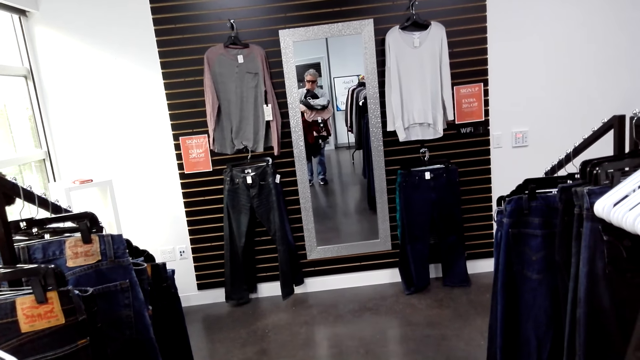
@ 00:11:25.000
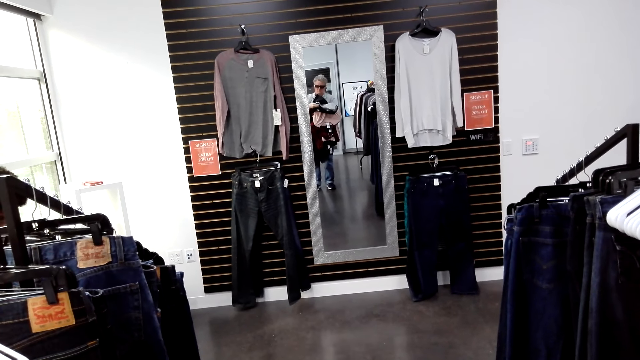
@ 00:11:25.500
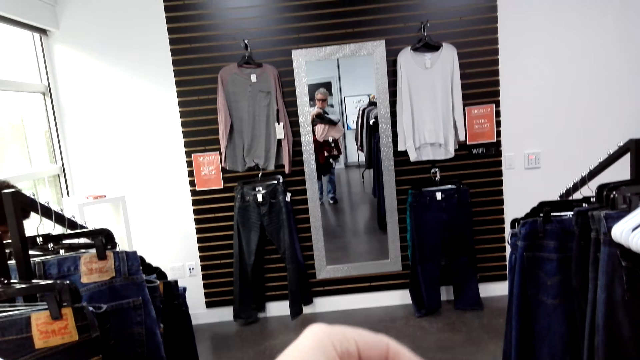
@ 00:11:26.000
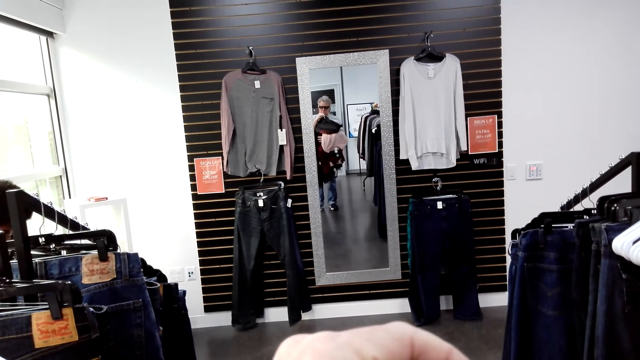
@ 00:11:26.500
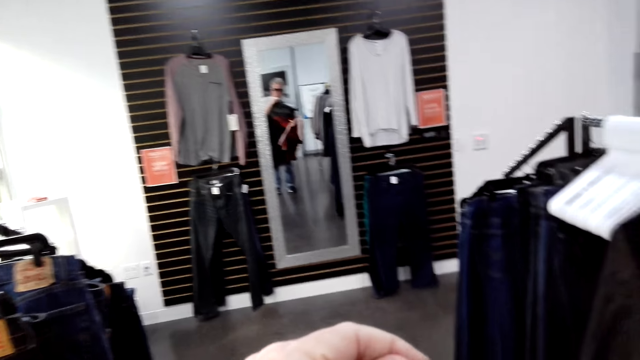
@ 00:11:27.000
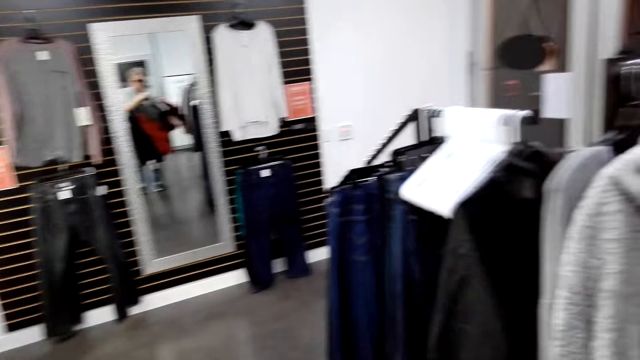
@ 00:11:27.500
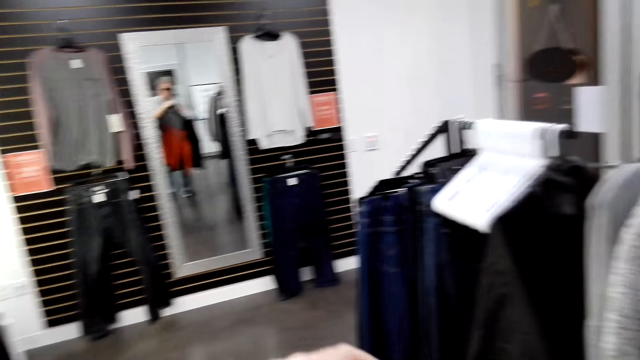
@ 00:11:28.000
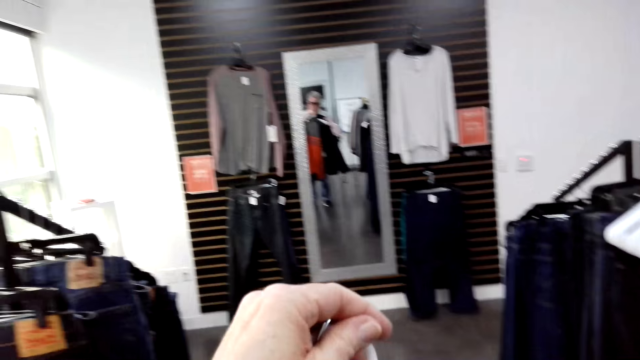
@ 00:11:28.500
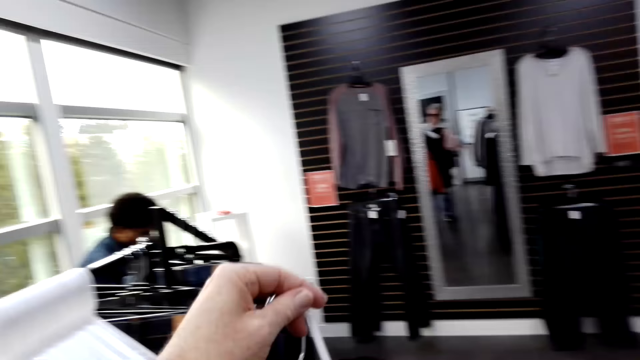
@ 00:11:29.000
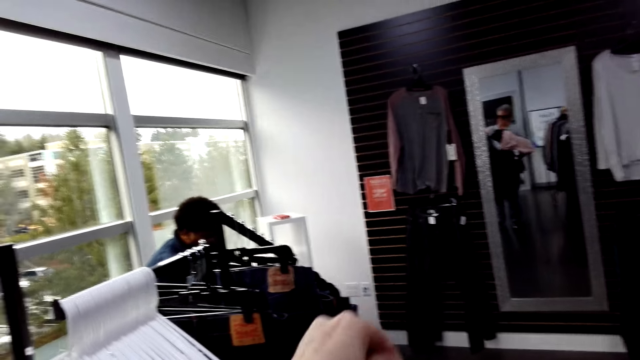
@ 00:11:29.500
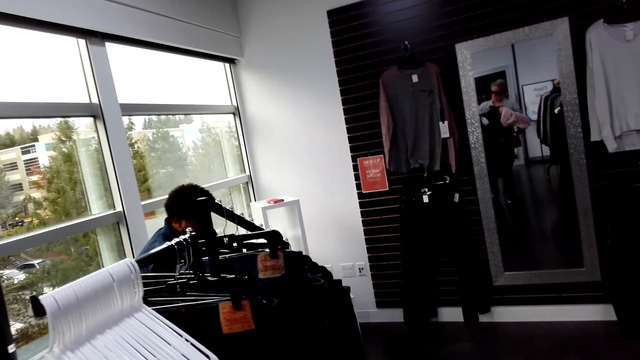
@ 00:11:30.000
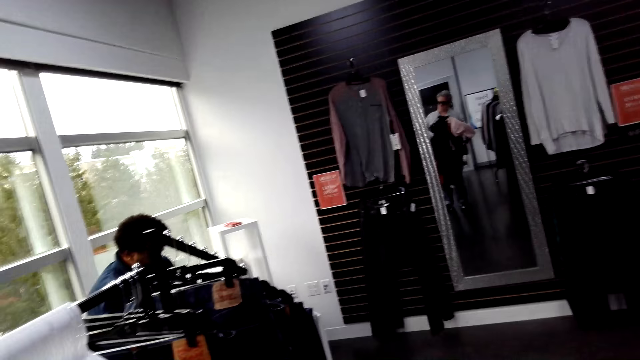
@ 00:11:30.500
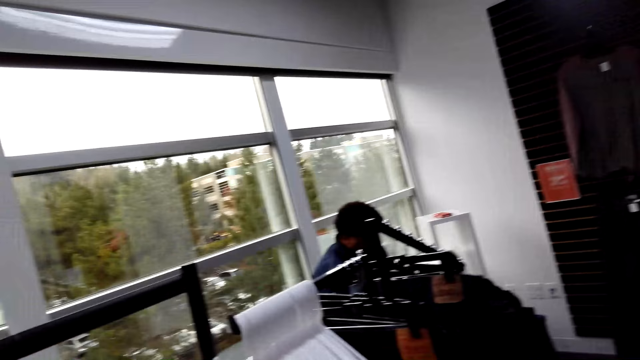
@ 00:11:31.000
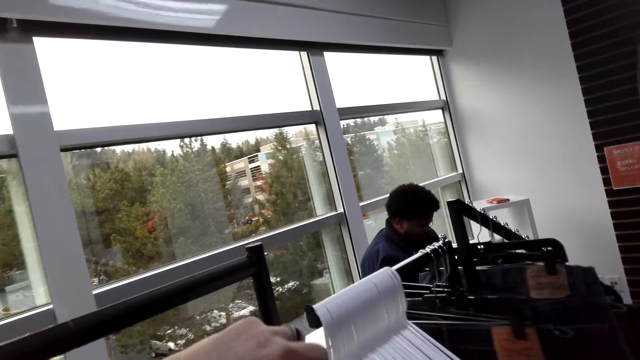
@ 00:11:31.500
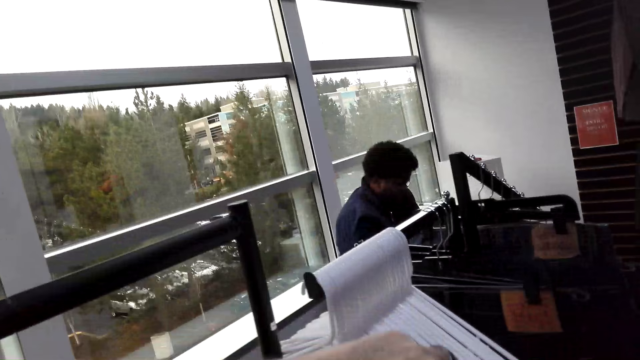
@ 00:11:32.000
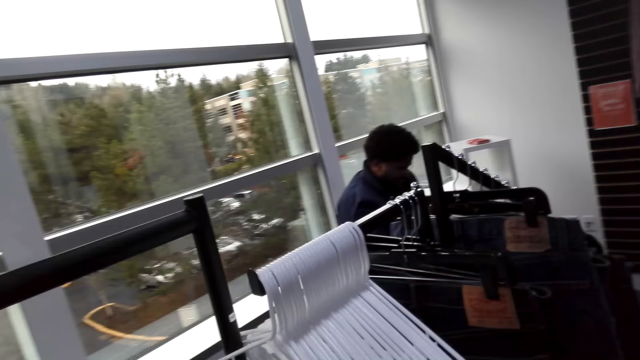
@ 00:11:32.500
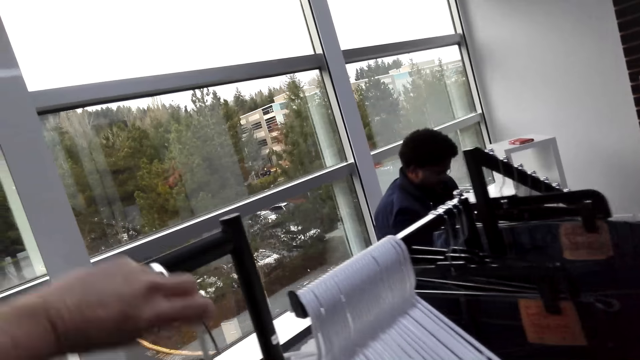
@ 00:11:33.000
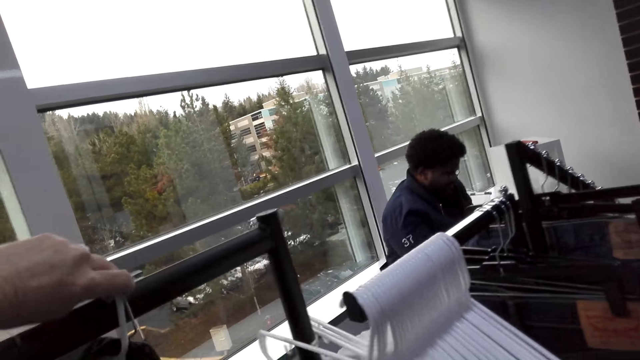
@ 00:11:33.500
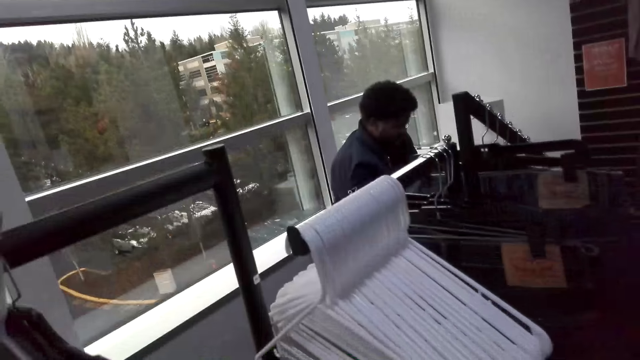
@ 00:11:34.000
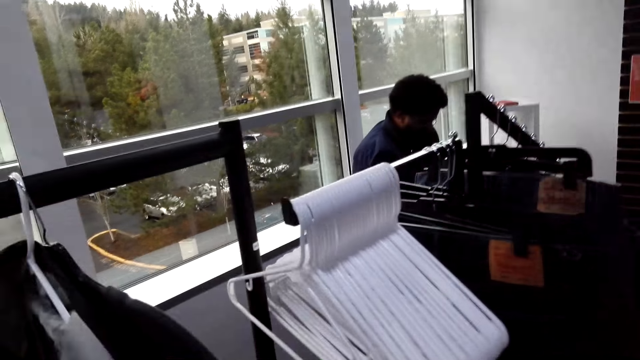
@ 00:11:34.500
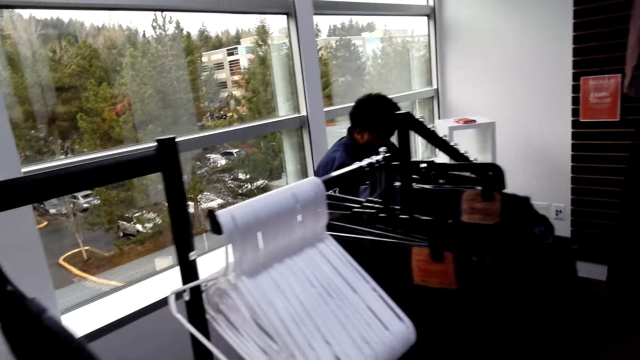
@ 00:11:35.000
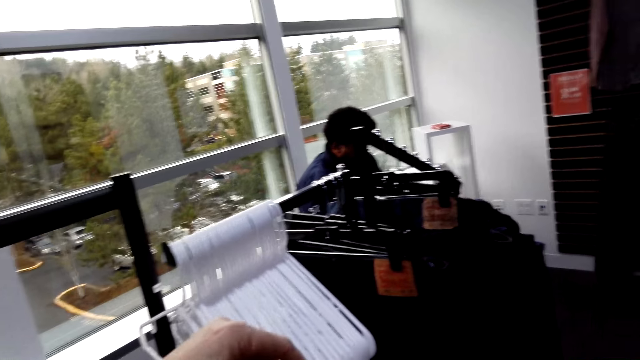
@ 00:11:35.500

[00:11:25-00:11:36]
The camera wearer turns around. They hold the cloth hanger. They put the hanger on the bar.

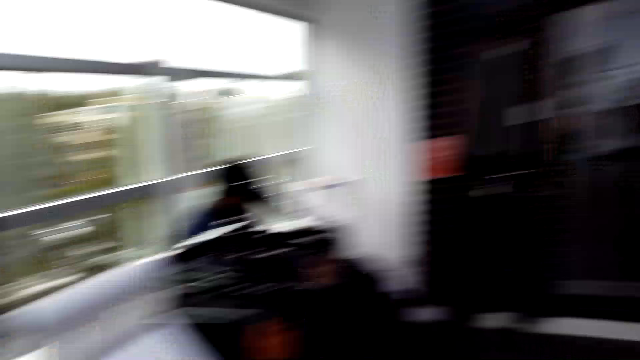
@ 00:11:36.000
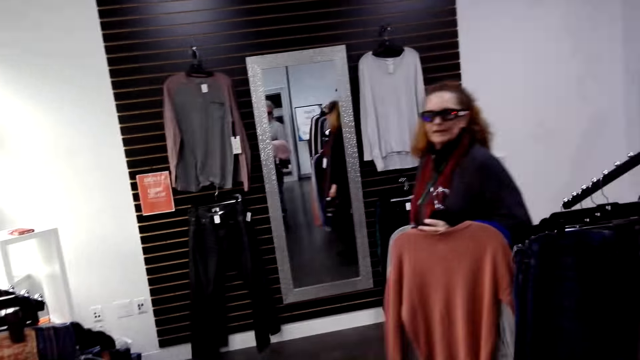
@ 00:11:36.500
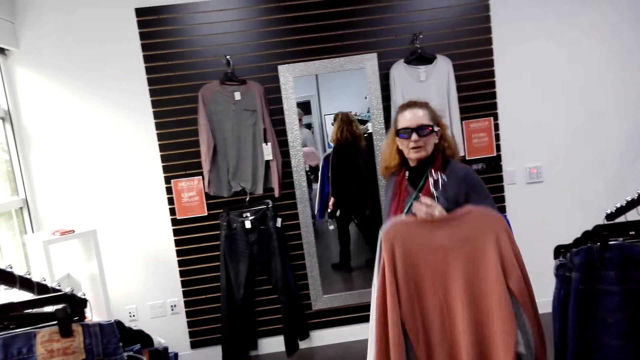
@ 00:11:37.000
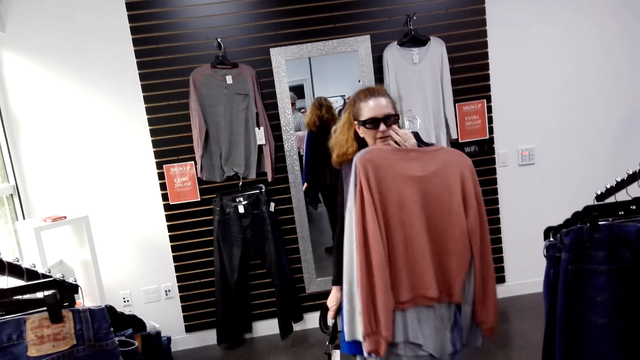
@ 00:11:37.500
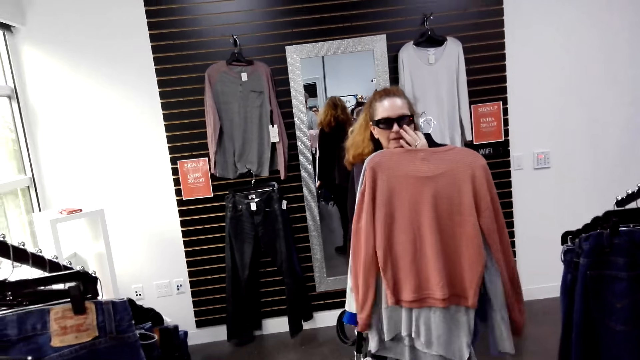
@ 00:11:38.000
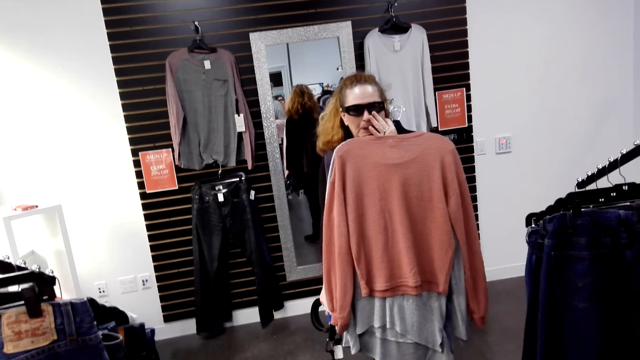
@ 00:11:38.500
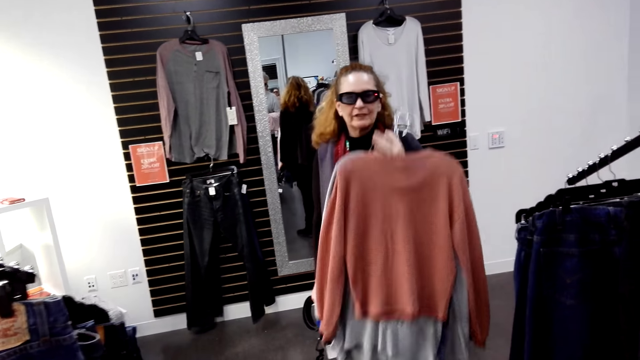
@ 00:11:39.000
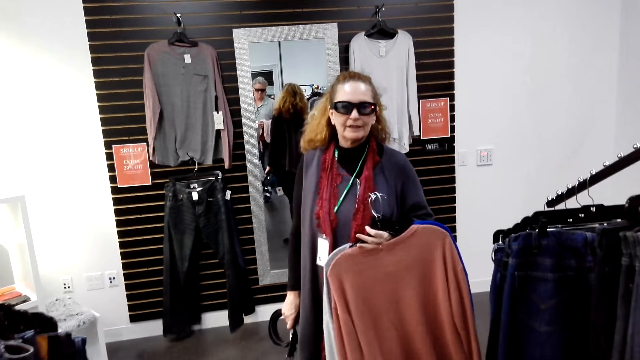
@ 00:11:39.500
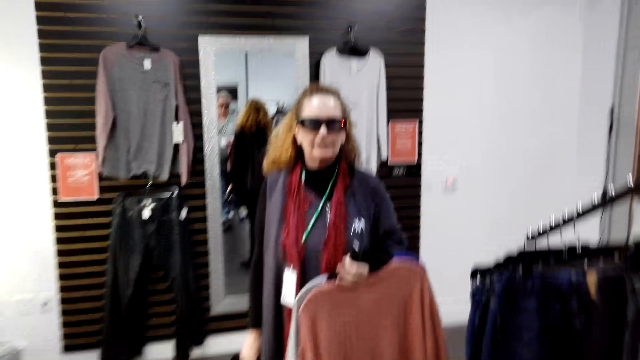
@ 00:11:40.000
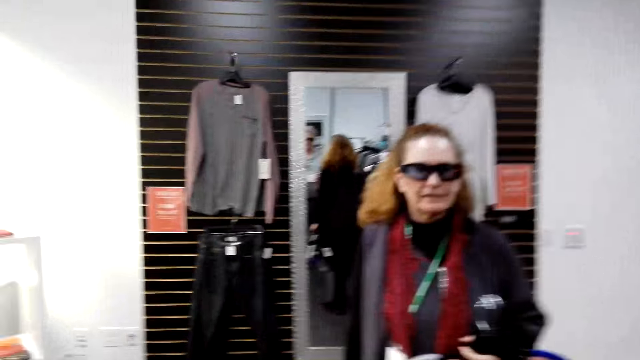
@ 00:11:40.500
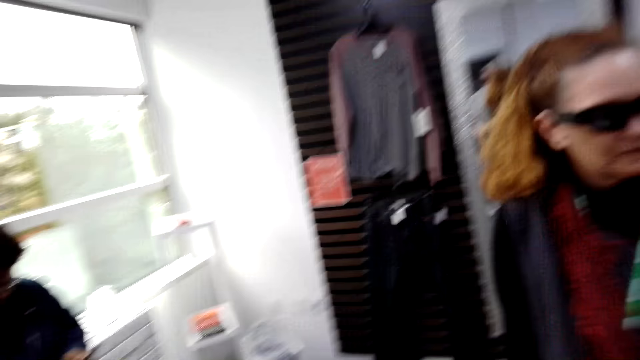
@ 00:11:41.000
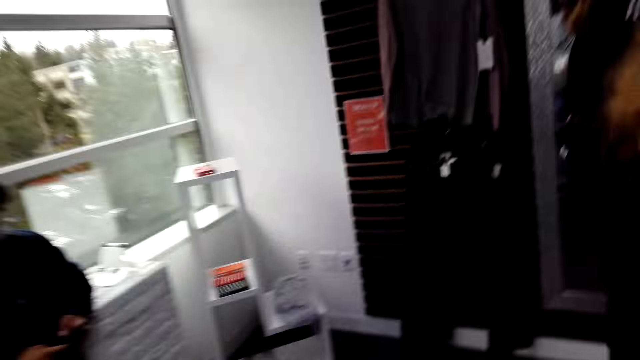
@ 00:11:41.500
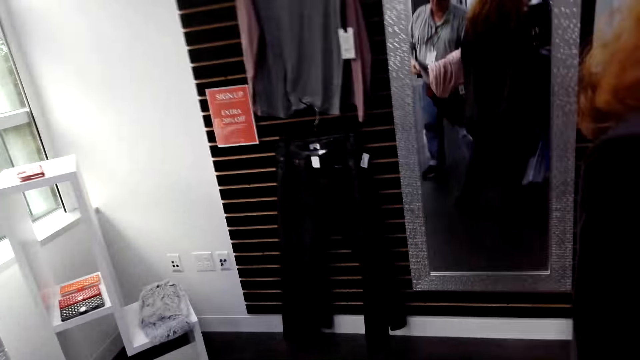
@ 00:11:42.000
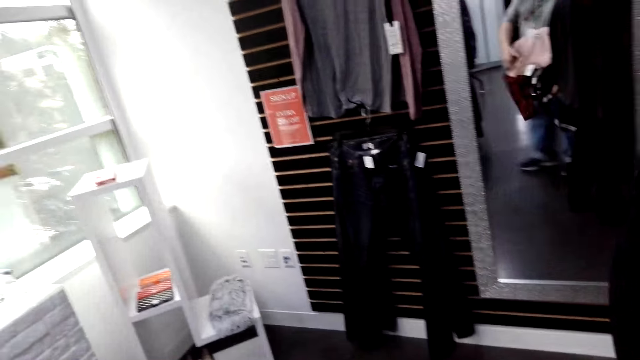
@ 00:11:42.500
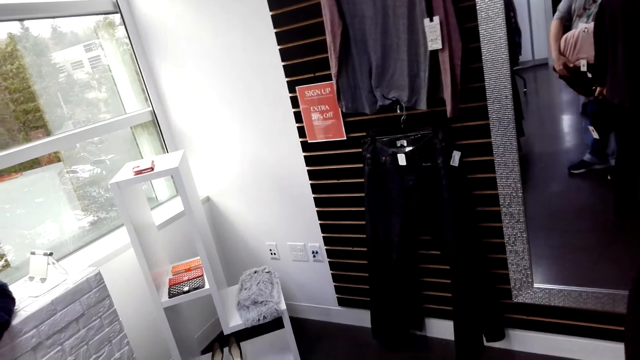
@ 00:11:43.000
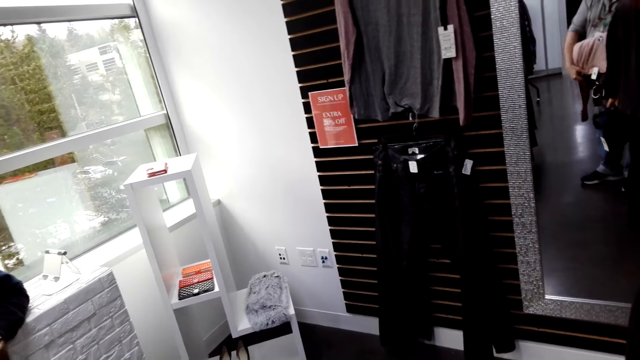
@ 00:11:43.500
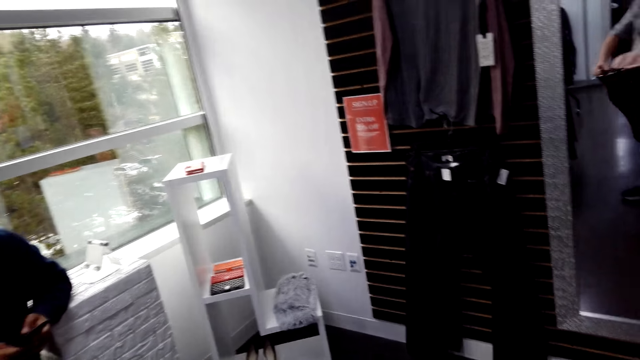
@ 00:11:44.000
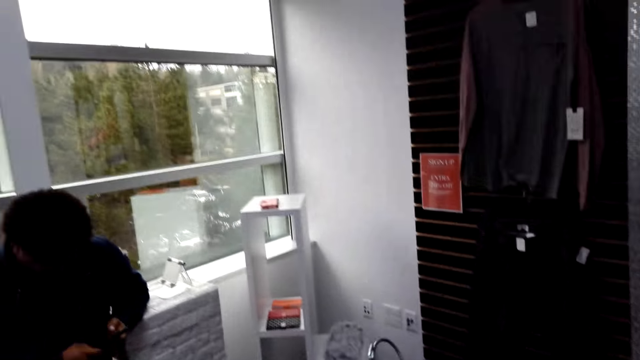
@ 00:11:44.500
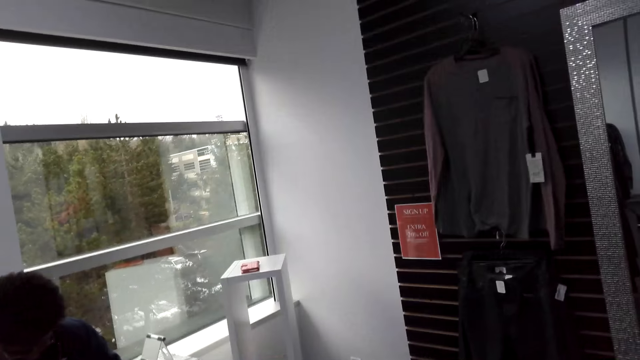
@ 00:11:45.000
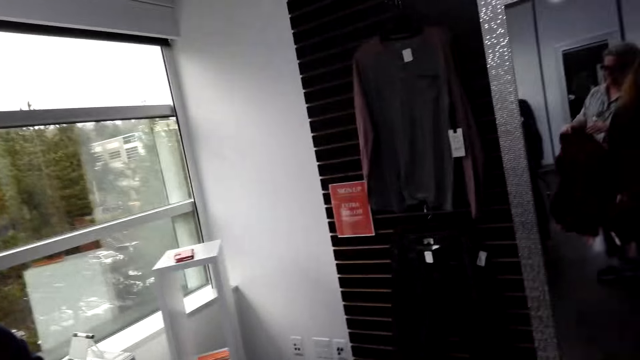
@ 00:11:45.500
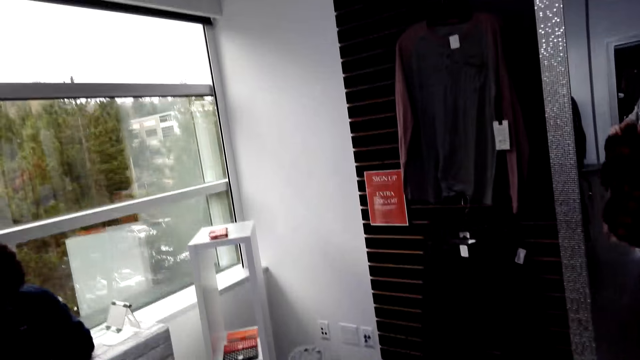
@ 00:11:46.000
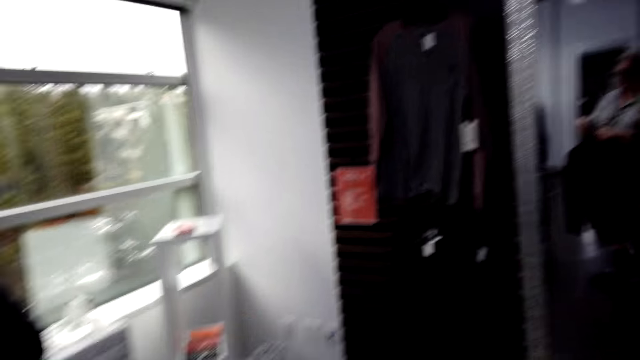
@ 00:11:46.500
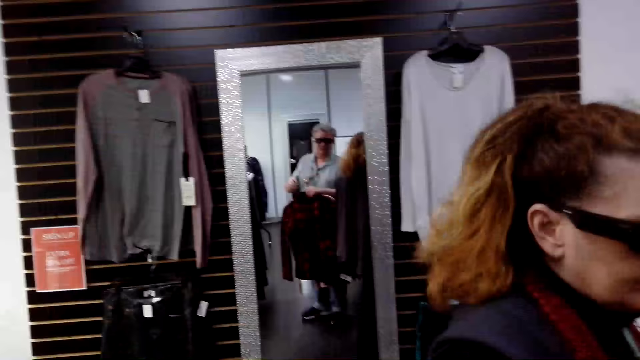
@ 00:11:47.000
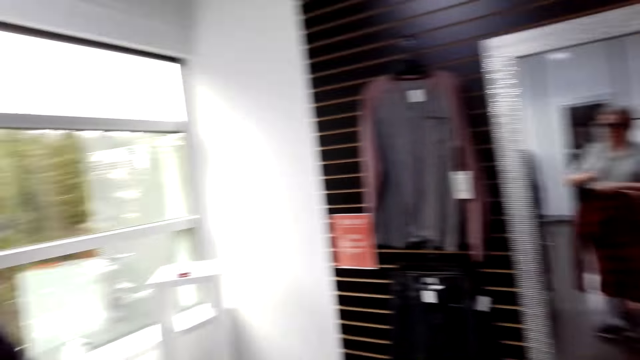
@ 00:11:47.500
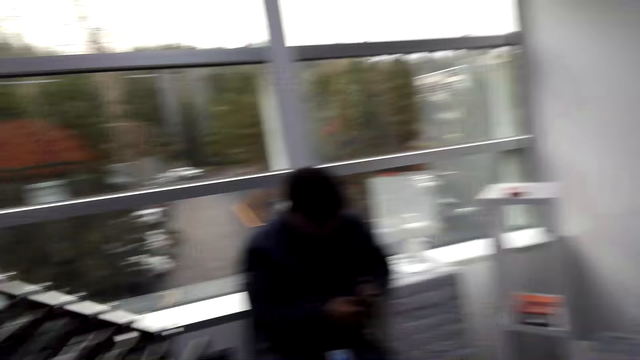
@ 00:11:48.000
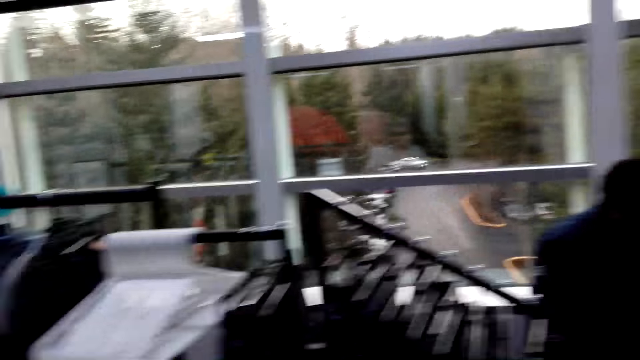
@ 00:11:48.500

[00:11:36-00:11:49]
The camera wearer turns around. A man holds cloths. The man walks around. The camera wearer walks around, turns around, and holds cloths. They take the cloth from the man. They turn around and look around.
